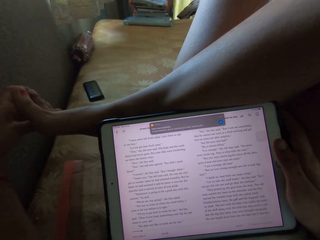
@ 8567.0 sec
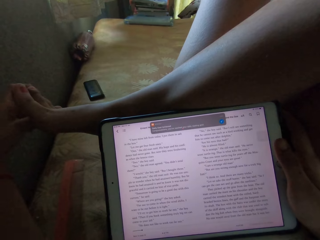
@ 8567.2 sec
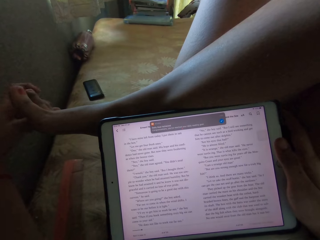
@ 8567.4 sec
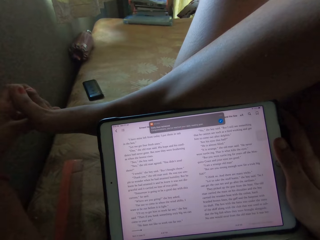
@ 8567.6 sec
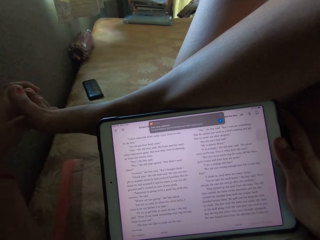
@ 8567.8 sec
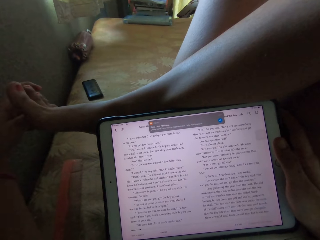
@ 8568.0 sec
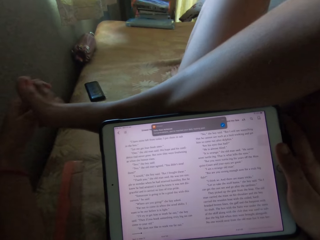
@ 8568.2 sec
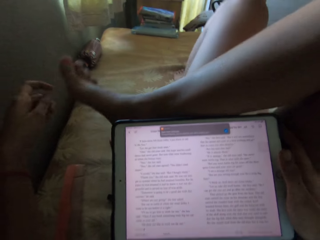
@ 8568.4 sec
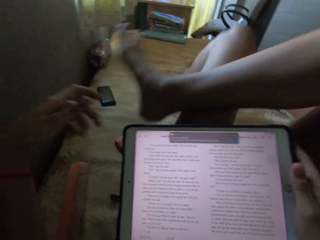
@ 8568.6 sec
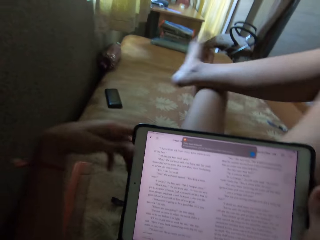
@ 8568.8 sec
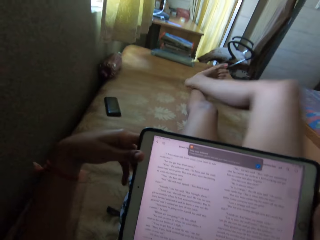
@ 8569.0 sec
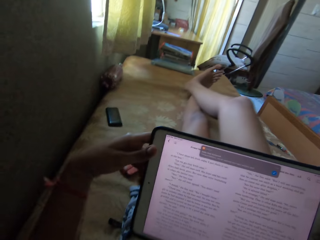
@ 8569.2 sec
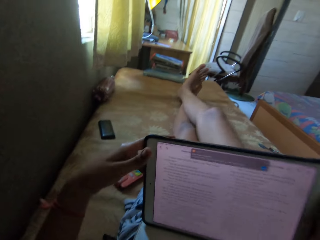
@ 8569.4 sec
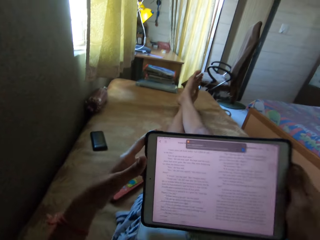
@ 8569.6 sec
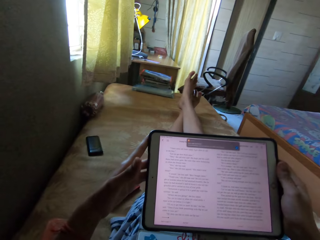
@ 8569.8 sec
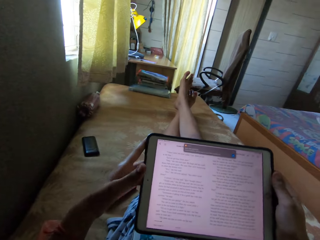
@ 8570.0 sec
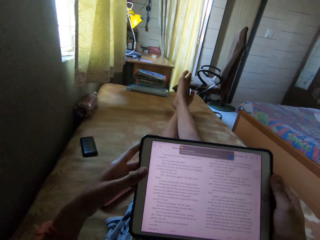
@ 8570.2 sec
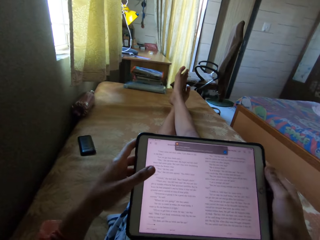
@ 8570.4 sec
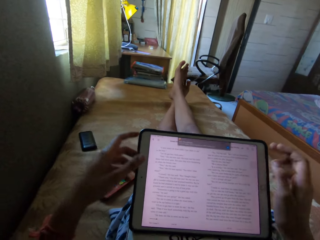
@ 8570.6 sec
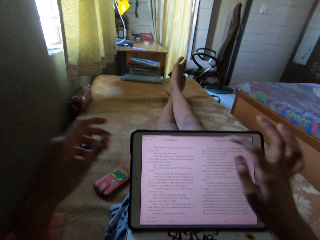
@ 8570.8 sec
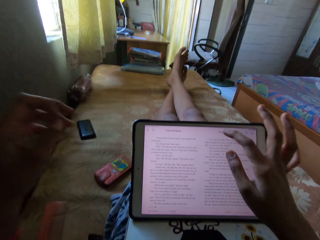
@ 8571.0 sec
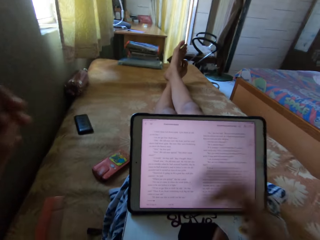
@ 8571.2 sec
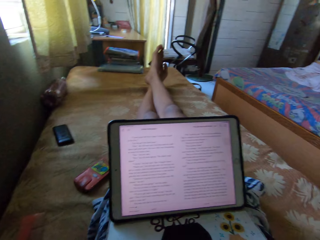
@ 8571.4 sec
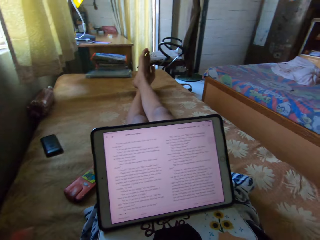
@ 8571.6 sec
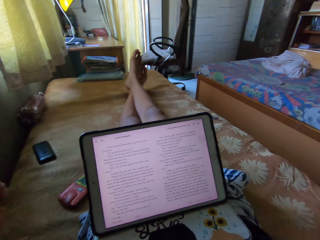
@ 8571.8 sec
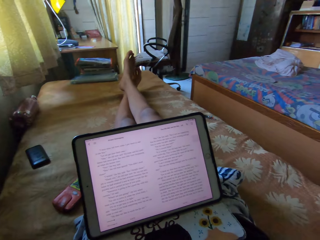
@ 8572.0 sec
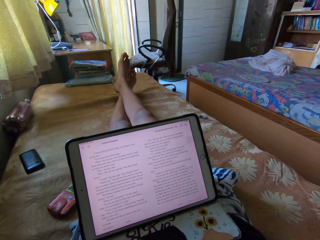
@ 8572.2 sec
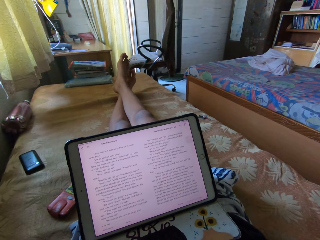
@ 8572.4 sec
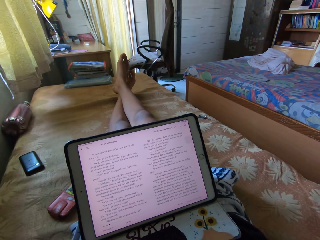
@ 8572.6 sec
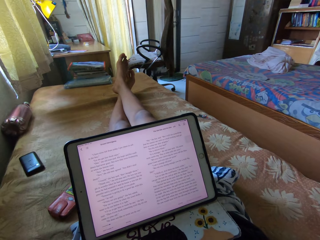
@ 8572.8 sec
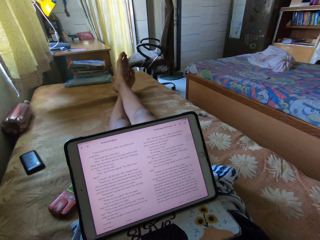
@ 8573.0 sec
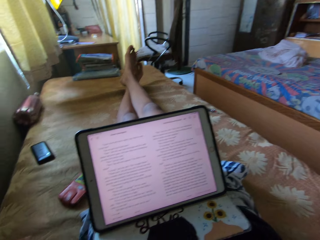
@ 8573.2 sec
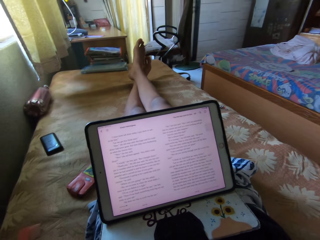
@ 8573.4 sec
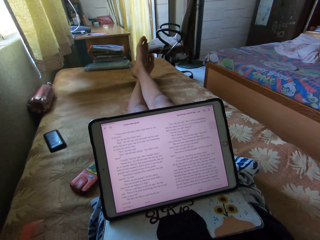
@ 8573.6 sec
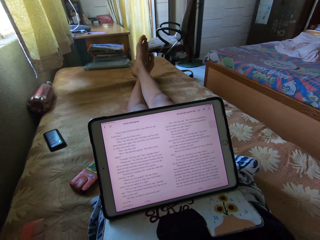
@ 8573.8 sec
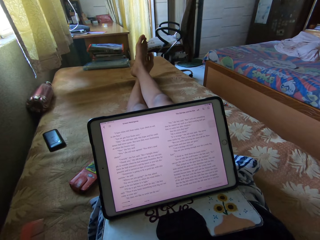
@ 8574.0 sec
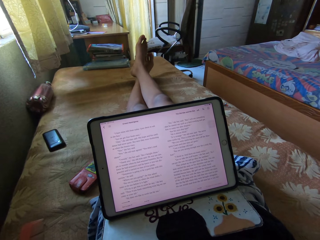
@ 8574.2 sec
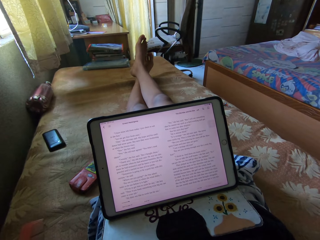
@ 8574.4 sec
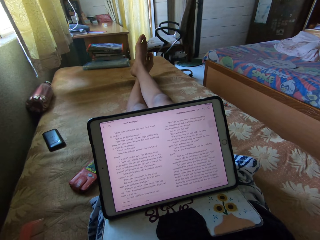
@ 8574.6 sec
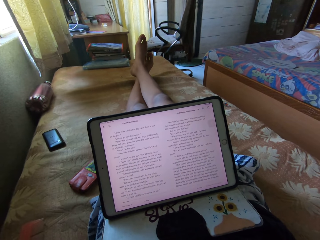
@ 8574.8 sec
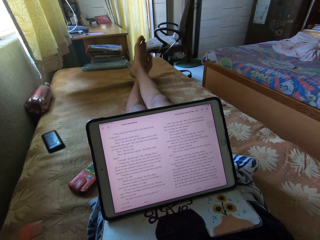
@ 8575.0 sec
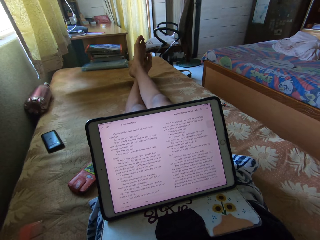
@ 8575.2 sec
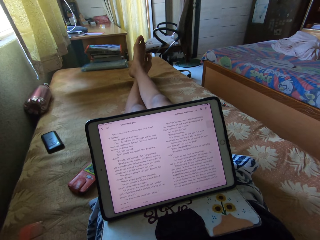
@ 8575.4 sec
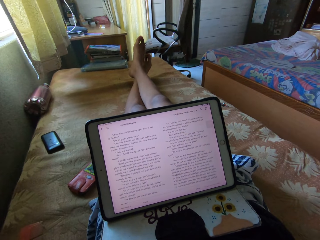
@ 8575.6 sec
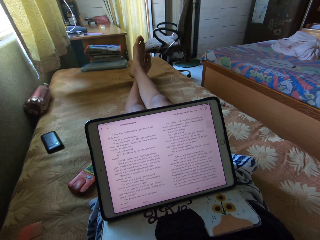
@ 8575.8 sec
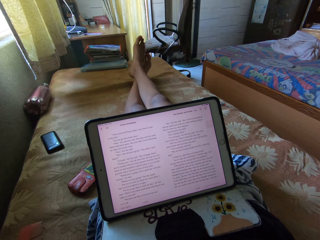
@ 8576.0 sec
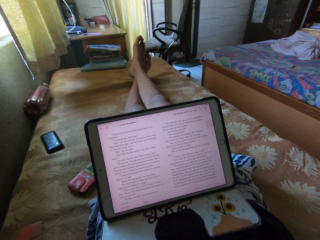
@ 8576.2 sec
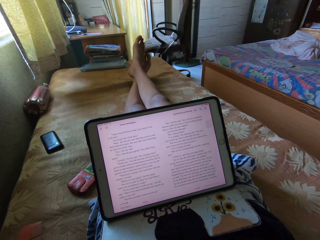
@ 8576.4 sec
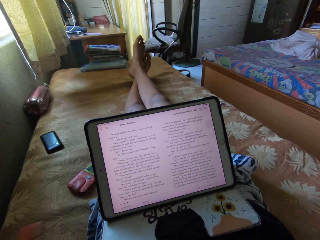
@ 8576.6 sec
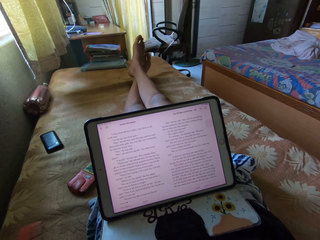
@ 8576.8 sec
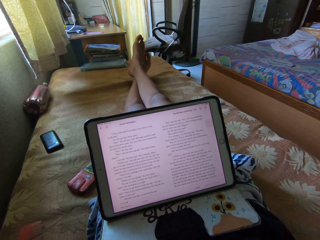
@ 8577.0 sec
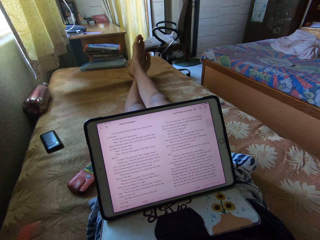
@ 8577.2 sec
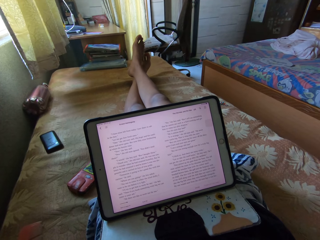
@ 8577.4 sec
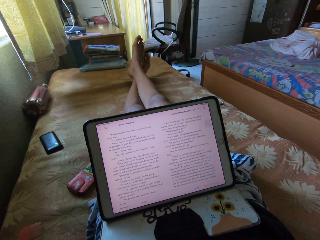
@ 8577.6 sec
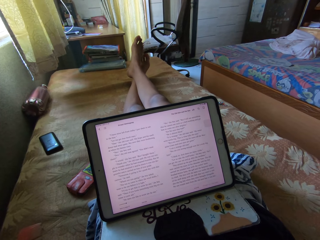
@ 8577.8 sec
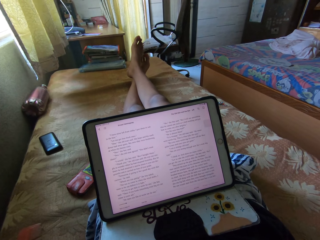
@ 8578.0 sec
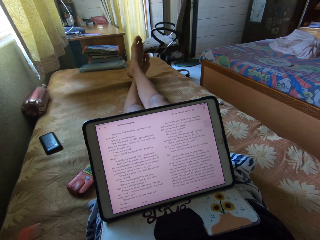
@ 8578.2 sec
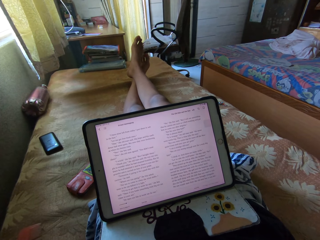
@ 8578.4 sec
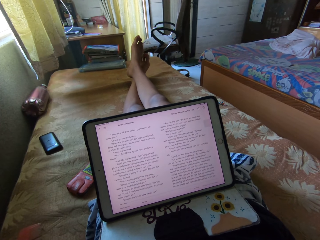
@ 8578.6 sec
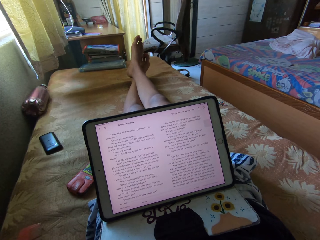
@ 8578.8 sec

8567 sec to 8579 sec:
The camera wearer holds the tablet with both hands. They cross the legs. They stretch the toe. They click the tablet. They read the article. They remove the hands.

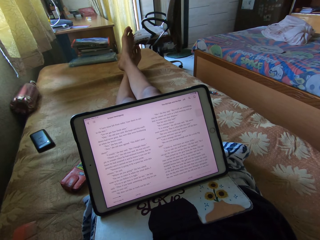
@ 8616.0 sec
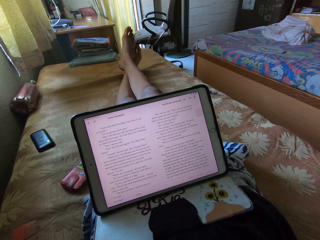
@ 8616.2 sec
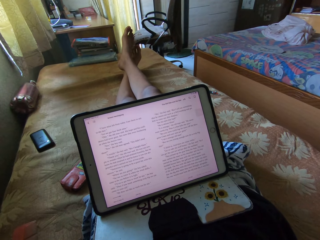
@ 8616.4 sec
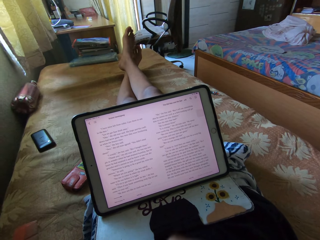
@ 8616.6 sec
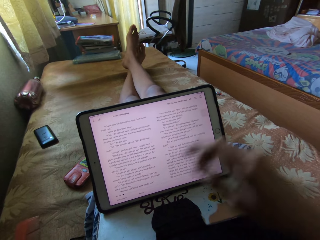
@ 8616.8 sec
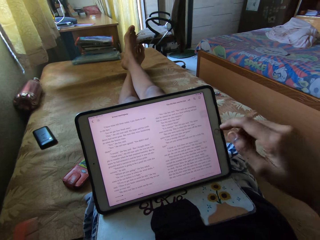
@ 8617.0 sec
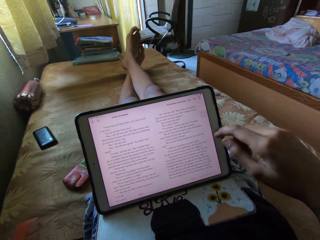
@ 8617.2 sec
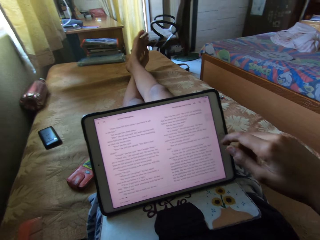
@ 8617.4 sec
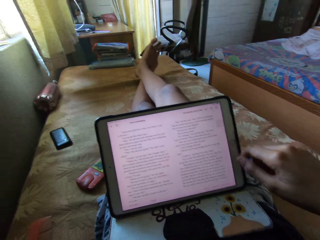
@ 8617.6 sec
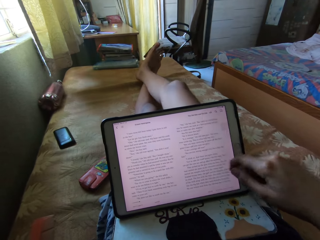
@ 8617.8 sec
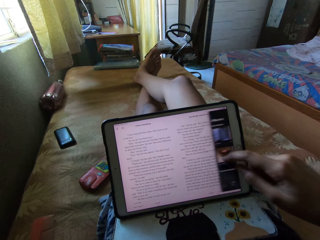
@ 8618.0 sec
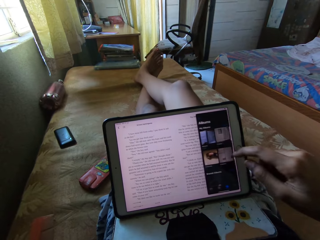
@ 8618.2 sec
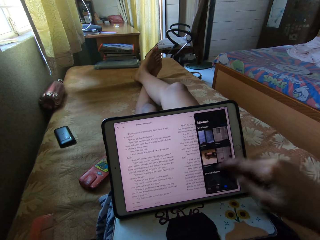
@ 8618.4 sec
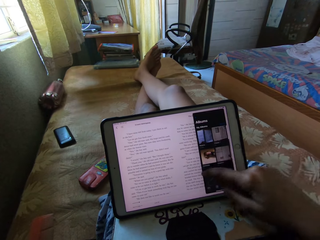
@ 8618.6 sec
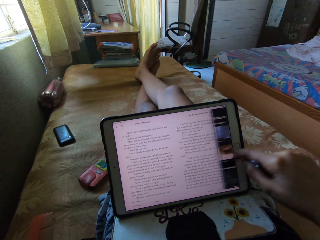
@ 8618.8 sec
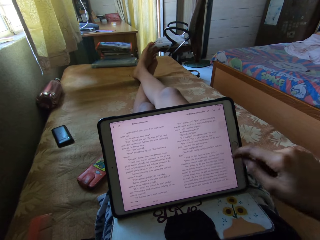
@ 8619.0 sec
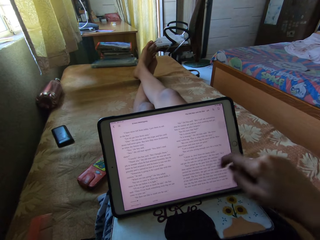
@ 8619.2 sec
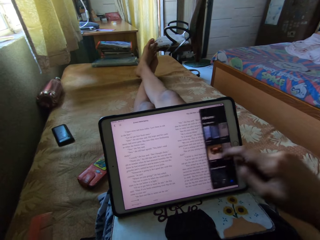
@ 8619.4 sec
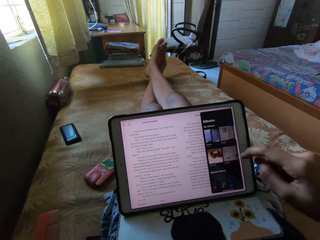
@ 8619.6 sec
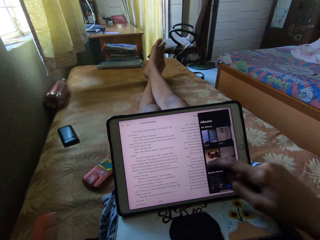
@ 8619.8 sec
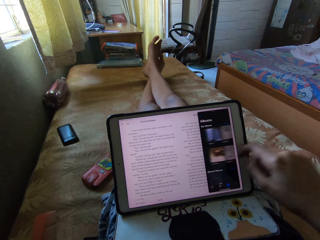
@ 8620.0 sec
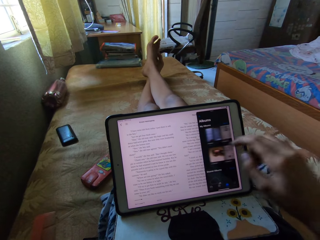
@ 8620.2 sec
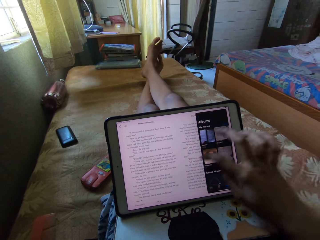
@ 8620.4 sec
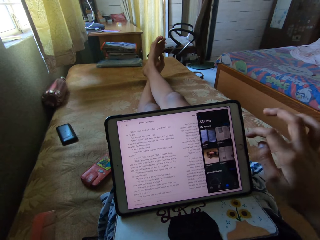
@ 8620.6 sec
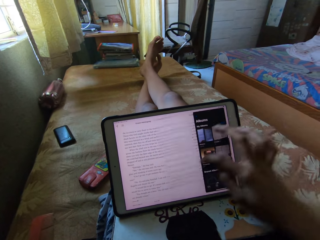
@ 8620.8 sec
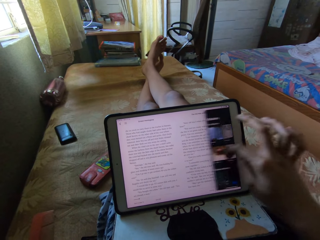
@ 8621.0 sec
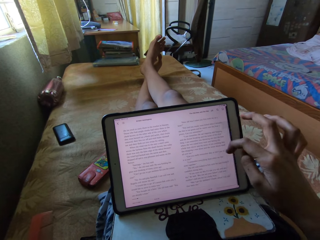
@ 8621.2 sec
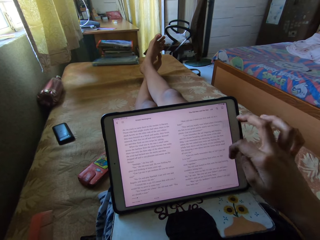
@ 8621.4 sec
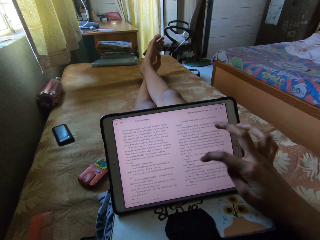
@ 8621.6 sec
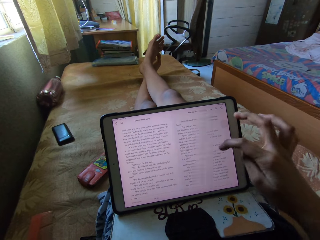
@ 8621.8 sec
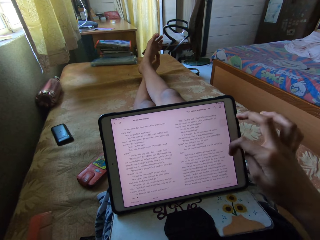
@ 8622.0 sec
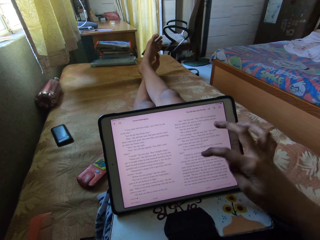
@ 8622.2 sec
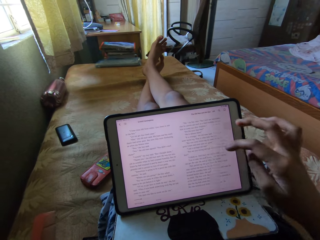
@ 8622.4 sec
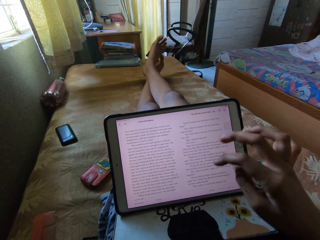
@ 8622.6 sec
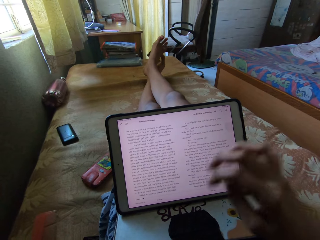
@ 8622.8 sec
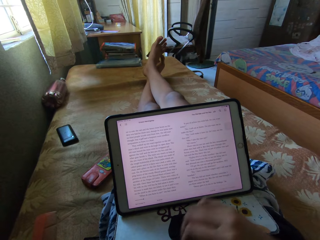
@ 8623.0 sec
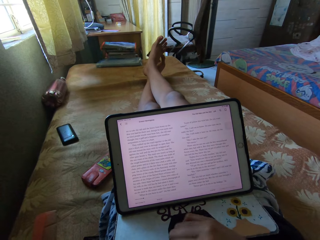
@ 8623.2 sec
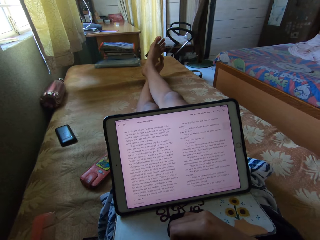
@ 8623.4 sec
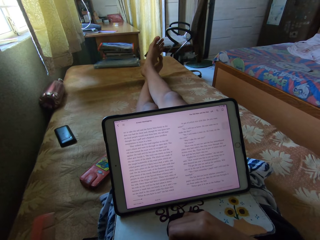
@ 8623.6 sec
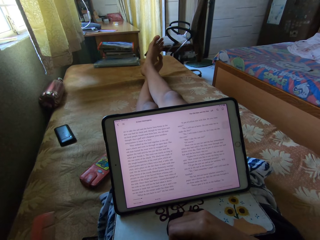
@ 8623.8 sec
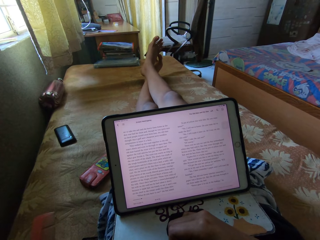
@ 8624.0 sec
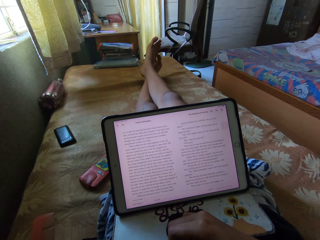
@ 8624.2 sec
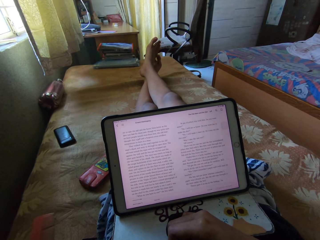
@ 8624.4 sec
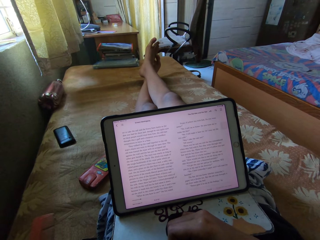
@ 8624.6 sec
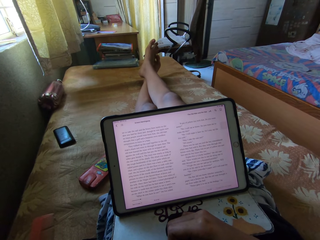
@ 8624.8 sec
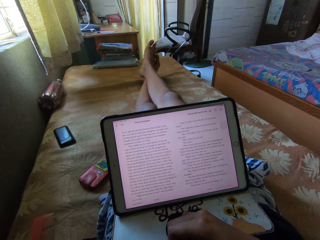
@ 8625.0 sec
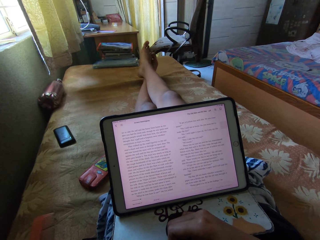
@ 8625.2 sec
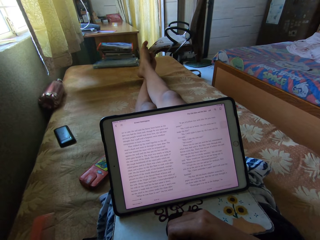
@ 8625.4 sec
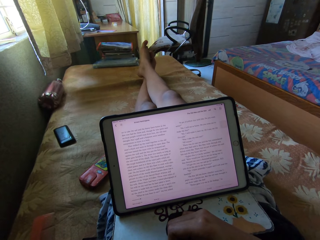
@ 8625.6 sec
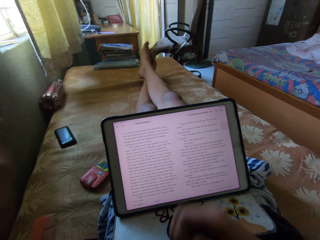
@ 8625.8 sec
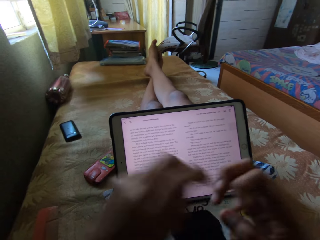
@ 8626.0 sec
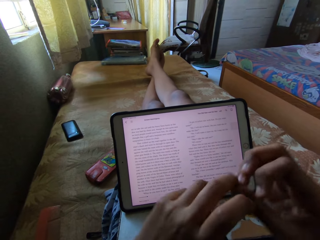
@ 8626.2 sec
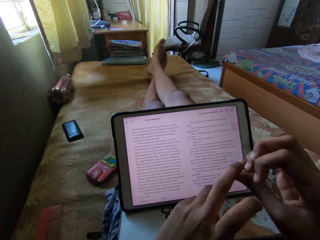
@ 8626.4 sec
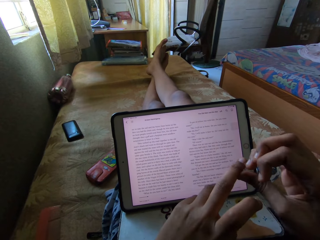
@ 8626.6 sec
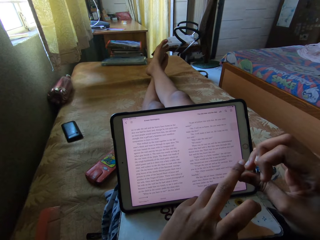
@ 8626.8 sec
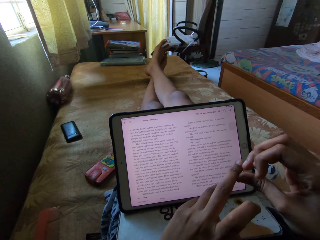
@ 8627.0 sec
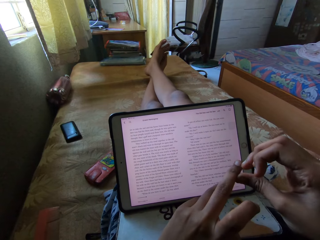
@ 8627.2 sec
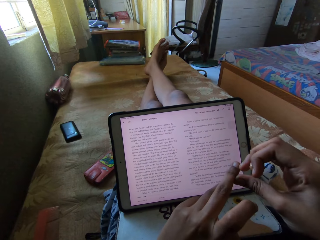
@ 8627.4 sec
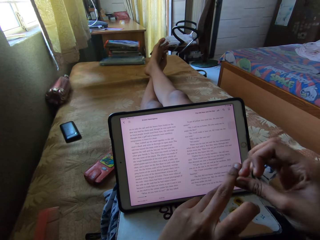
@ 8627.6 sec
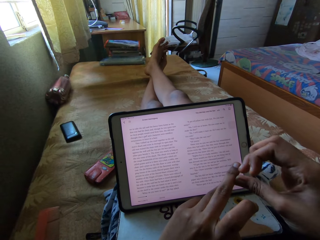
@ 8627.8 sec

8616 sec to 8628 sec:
The camera wearer swipes the tablet. They read on the iPad. They move fingers and feet. They touch the finger.
